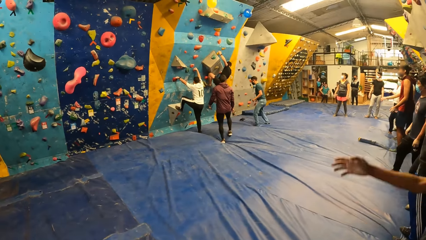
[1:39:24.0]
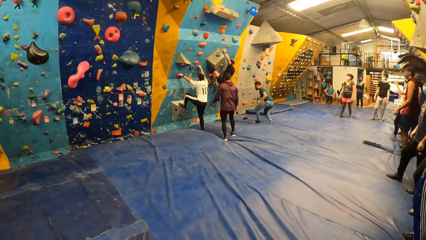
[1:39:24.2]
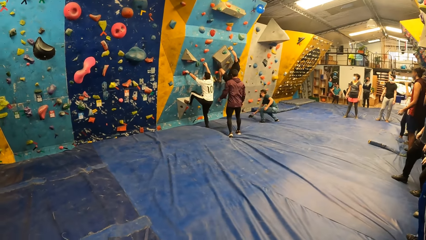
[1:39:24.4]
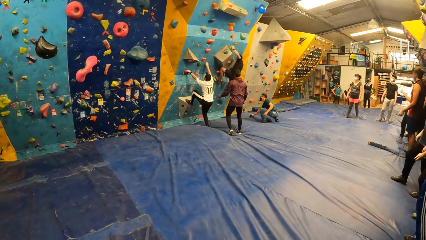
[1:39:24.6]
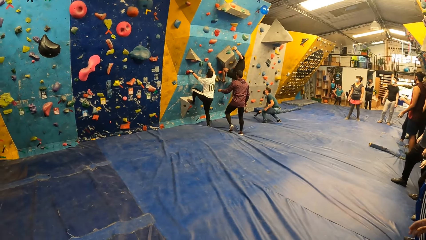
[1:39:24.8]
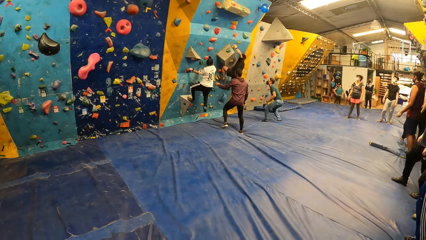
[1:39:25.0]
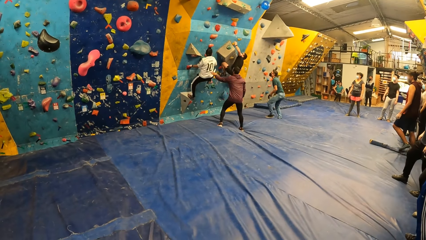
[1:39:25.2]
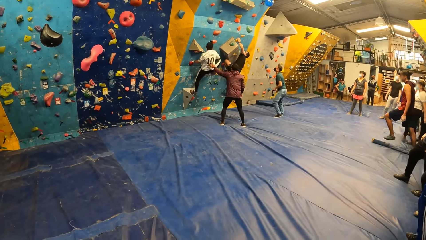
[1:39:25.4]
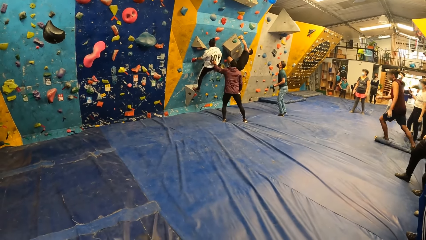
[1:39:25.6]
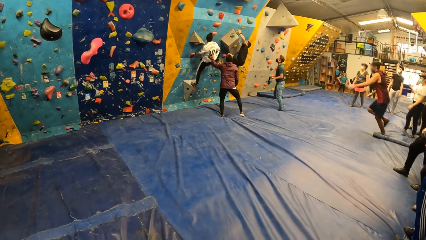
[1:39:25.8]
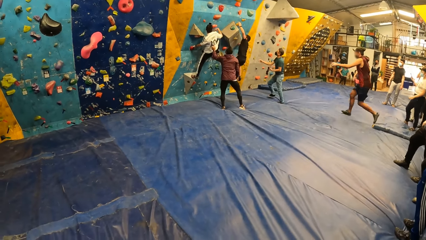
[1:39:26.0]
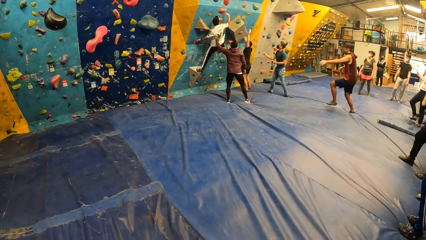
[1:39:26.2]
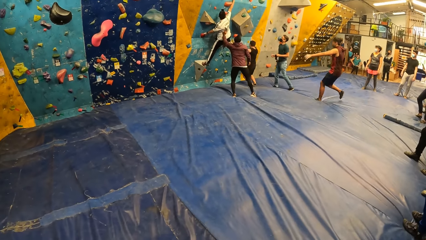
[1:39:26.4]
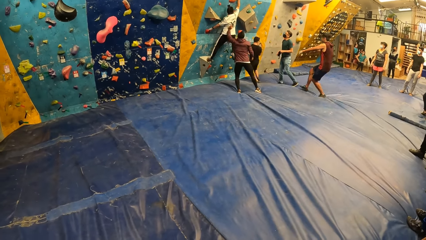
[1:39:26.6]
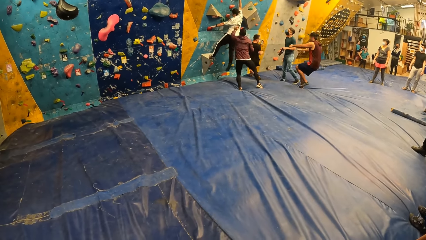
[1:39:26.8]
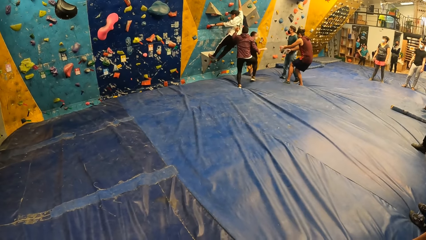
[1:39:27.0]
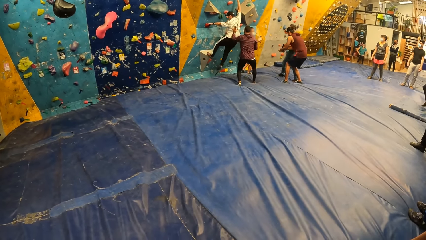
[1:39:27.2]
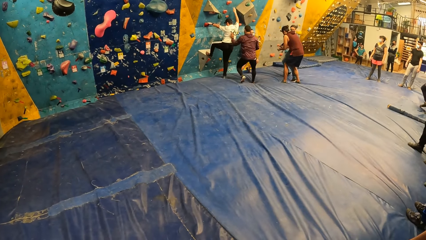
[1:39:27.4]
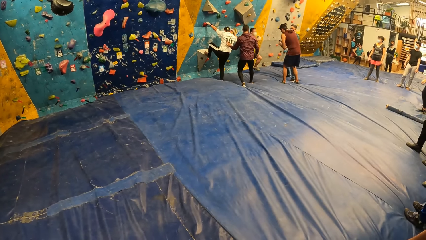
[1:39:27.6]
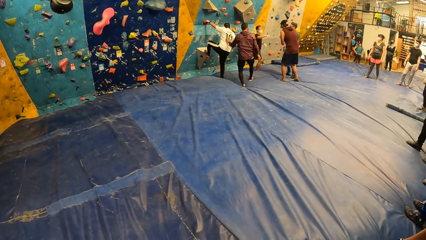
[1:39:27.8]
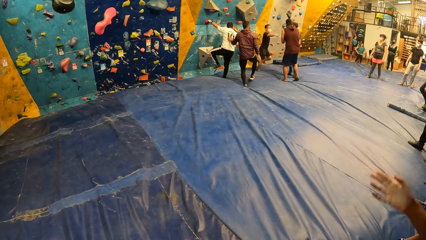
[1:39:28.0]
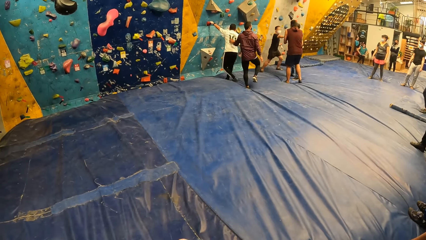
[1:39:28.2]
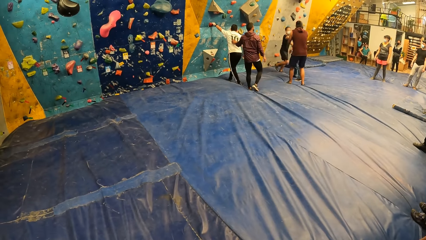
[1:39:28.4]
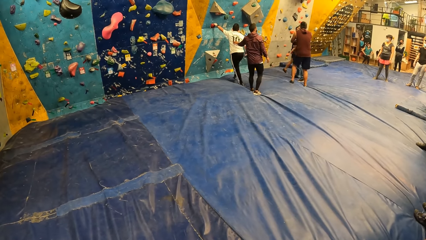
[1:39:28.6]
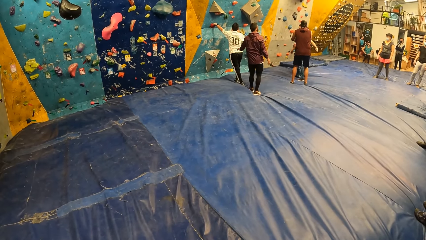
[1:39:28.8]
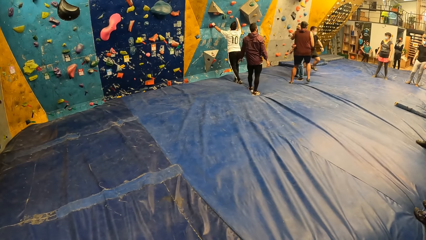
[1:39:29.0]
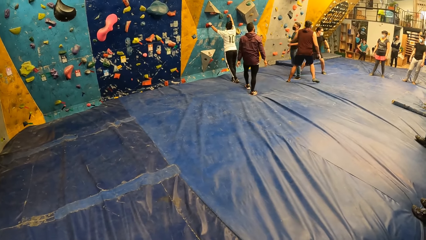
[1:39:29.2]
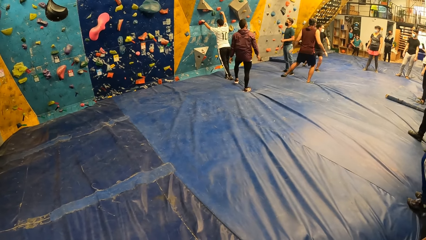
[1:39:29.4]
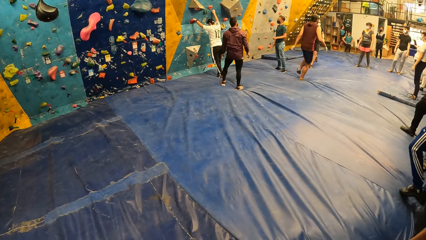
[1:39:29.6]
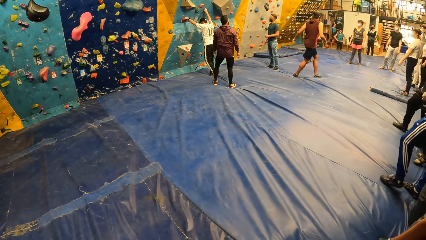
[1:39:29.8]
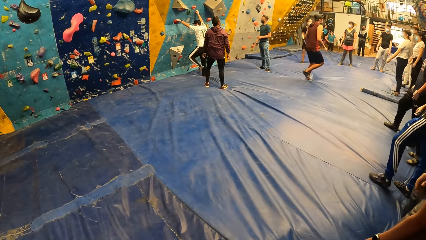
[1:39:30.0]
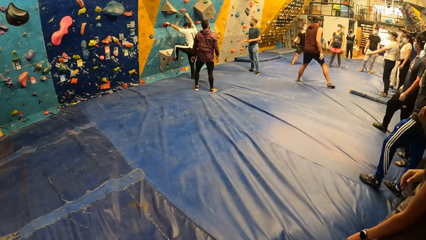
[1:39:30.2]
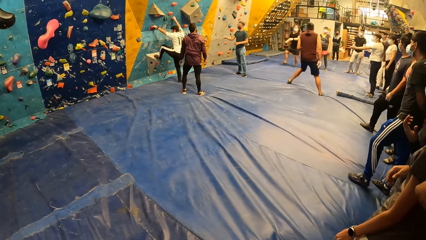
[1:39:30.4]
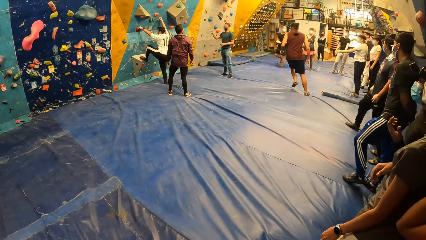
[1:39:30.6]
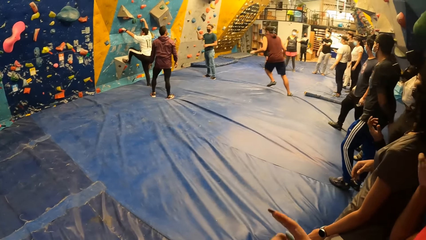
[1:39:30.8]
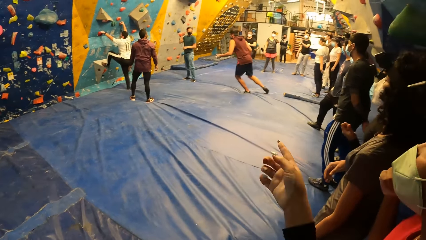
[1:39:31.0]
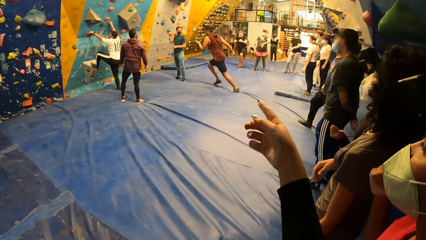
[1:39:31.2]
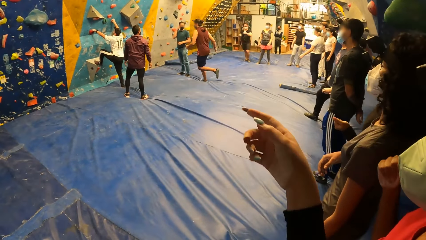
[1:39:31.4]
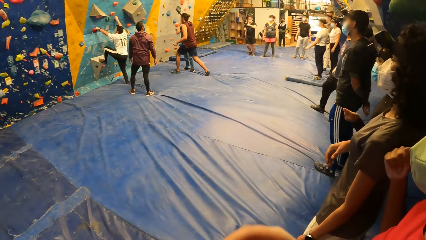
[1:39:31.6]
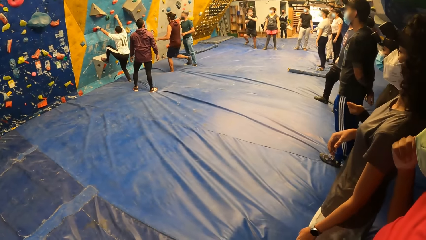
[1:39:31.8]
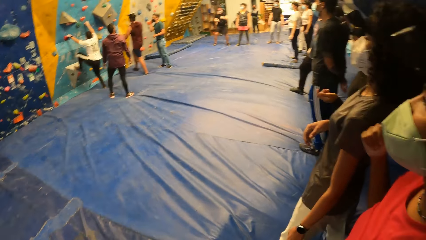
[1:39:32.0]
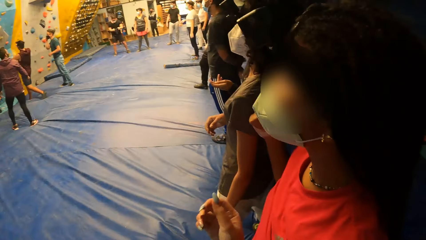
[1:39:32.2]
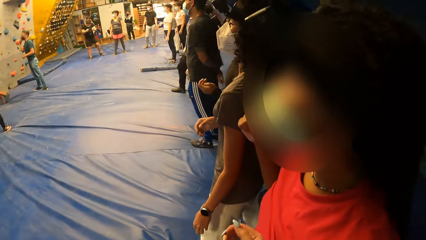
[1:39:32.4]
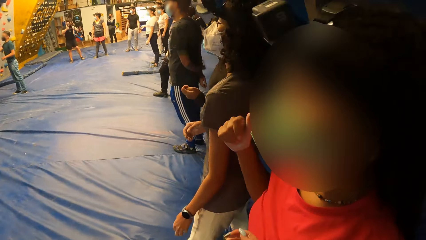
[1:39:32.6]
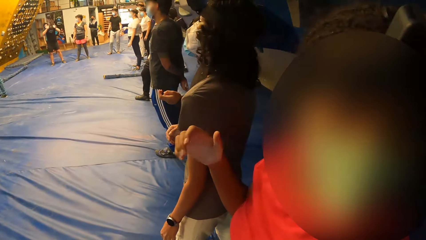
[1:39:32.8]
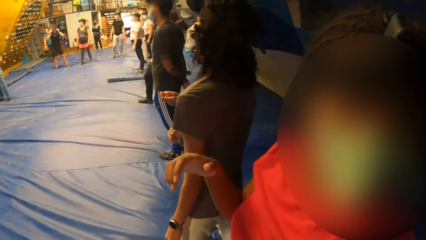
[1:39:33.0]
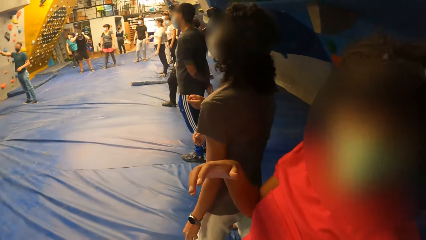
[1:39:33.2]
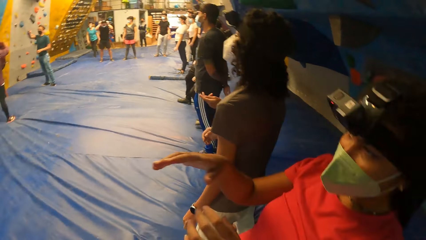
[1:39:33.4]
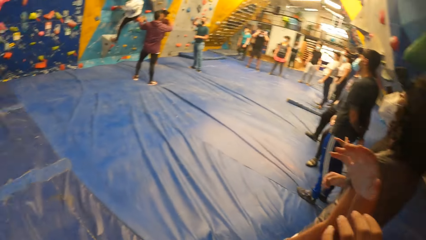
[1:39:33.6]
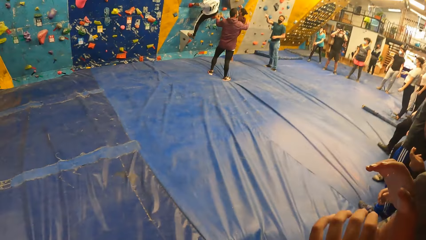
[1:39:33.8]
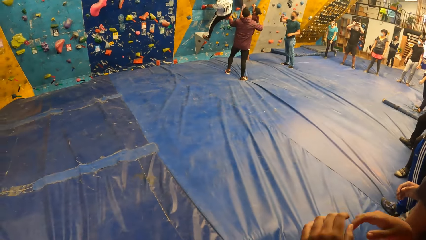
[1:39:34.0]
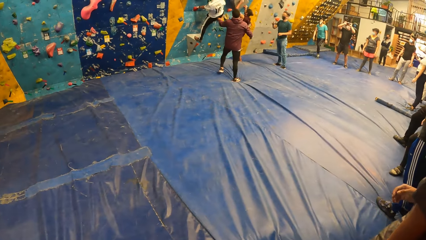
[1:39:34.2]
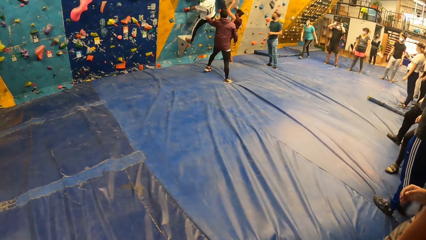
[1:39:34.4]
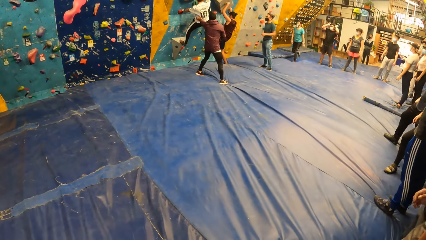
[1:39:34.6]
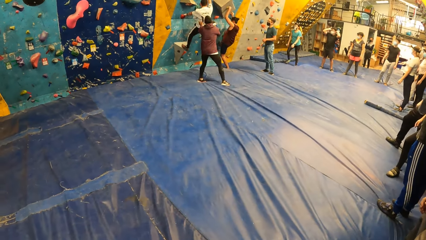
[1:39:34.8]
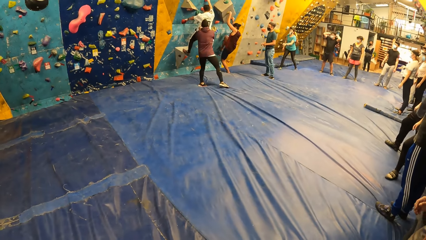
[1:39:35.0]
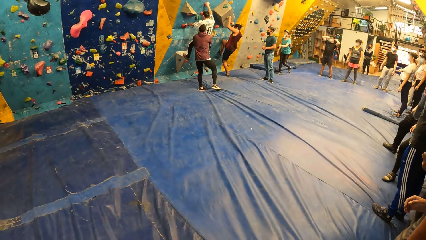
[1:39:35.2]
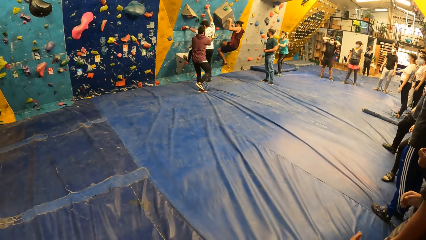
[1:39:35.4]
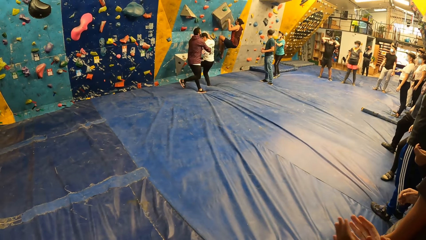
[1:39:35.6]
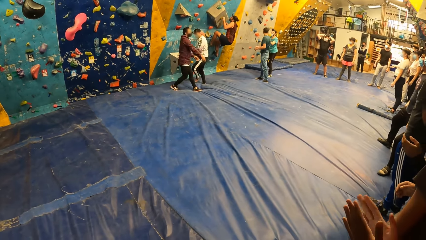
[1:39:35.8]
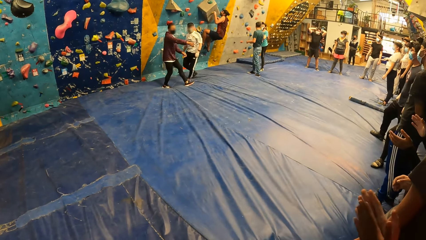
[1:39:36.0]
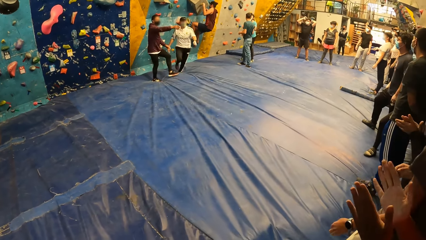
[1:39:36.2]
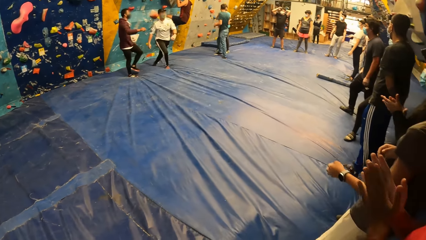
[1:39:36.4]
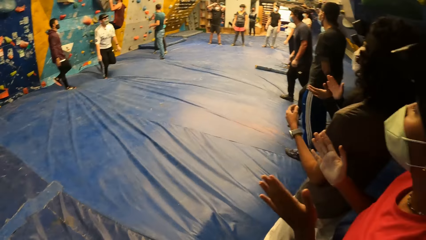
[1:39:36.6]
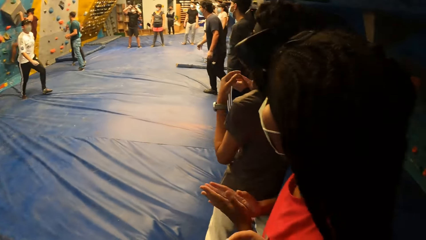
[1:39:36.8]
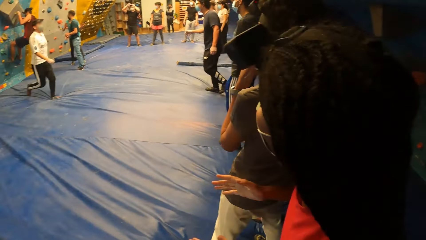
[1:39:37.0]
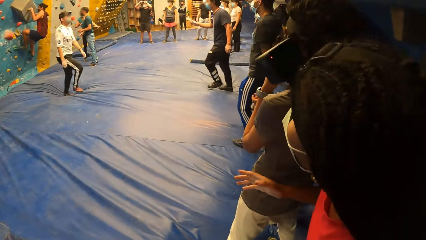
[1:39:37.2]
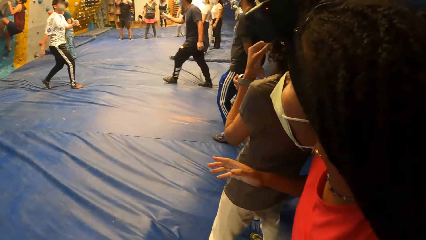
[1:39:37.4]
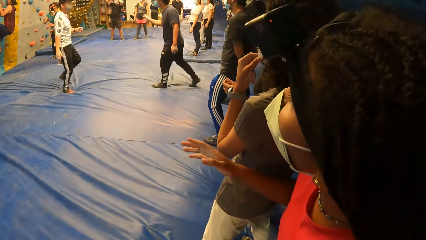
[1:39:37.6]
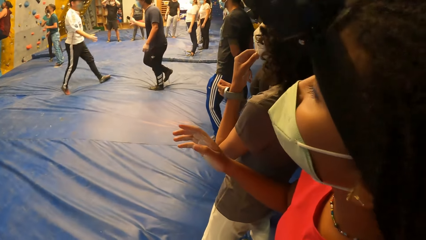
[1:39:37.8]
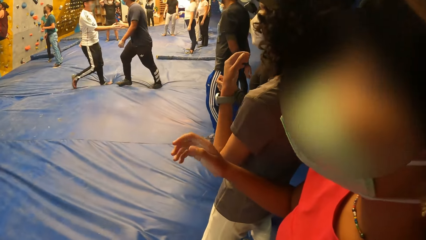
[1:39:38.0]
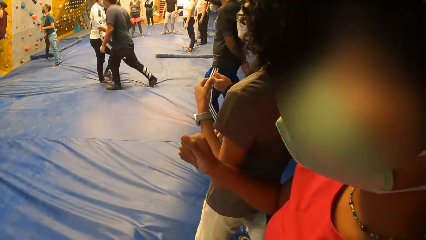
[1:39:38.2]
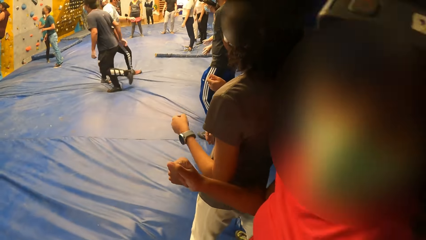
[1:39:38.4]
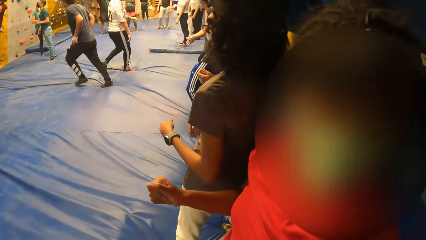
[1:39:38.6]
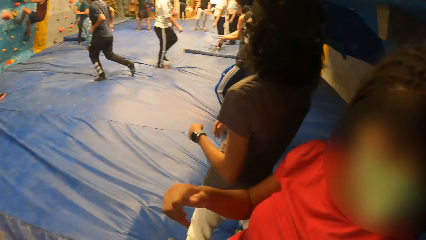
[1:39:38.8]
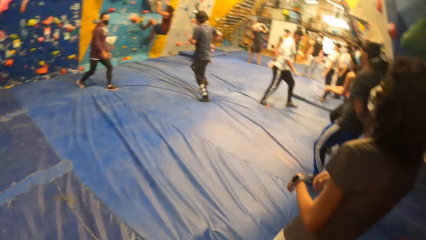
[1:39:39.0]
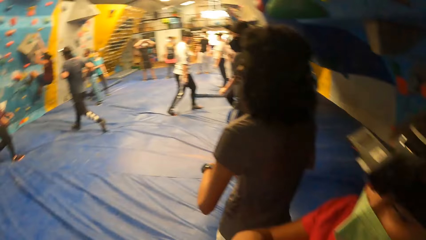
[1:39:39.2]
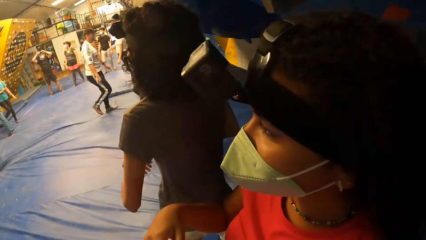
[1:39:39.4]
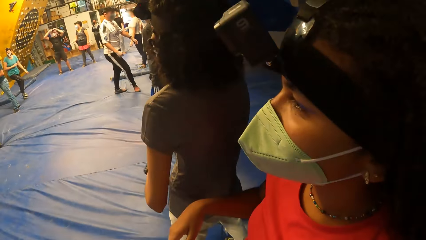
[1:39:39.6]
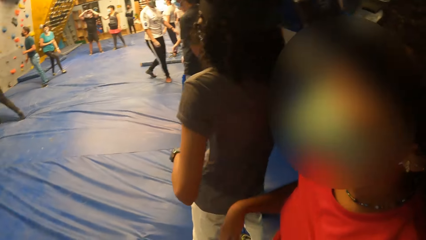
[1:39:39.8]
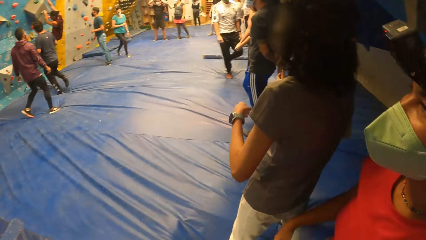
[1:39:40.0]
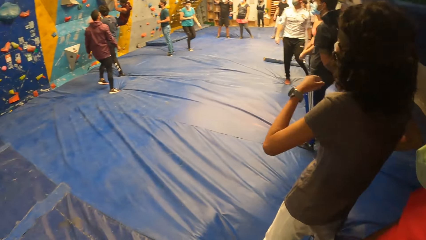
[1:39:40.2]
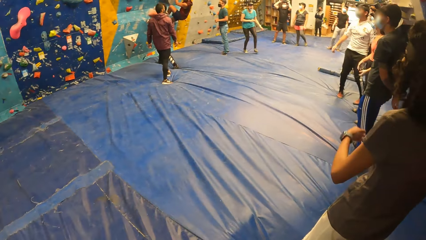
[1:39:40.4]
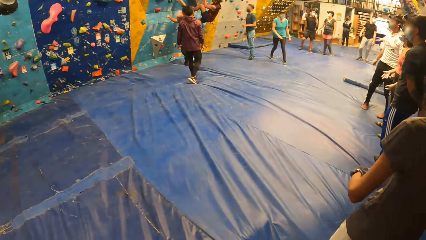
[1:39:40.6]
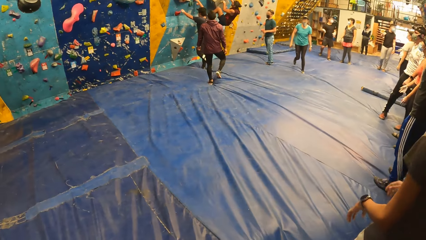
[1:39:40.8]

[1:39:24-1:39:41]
A man picks up the head strap on the mat with his right hand. Another man places his left hand on a third man. A man runs on the mat. Another man falls on the mat. The third man falls from the bouldering wall. He falls from the bouldering wall again. The running man takes the head strap from the first man with both hands. The man who fell on the mat takes the head strap with his right hand. The third man climbs the bouldering wall with both hands. The running man runs on the mat. The camera wearer points at the bouldering wall with her right hand. She interacts with the woman. The running man climbs the bouldering wall with both hands. The second man touches the third man with his left hand. The third man falls from the bouldering wall. The woman claps both hands. The camera wearer looks around. The man who fell on the mat claps his right hand with another man. The other man runs to the bouldering wall.
